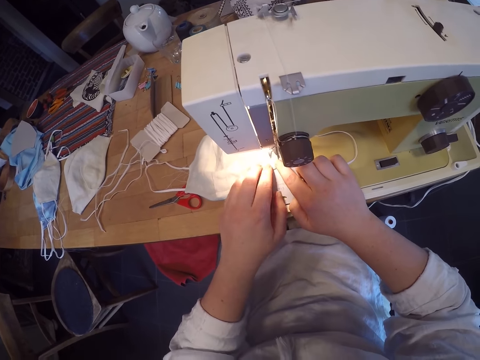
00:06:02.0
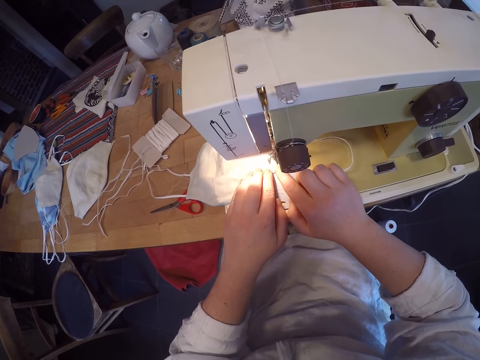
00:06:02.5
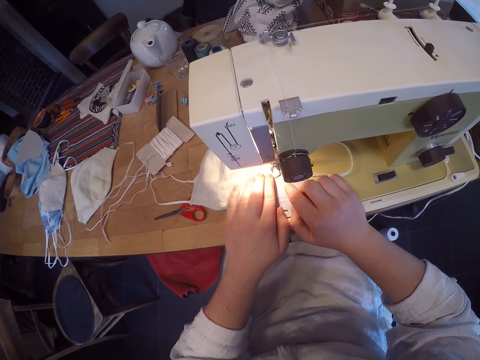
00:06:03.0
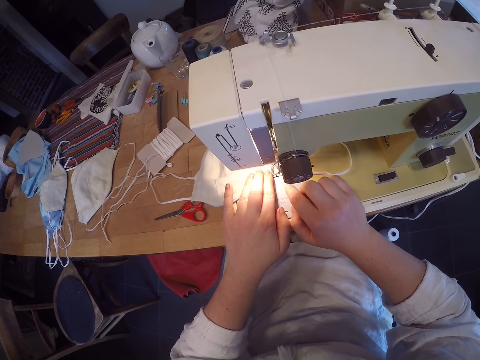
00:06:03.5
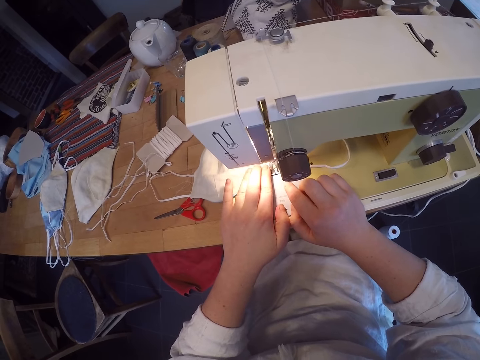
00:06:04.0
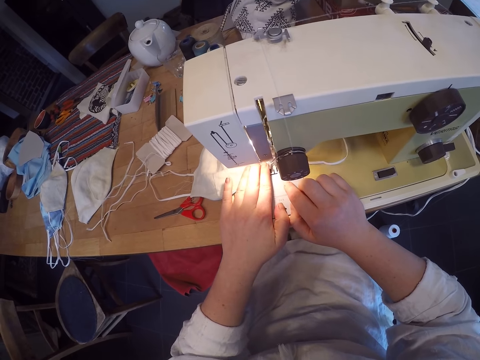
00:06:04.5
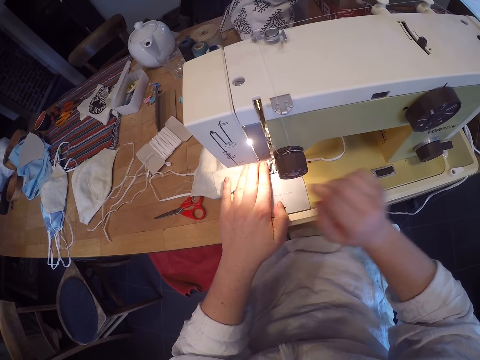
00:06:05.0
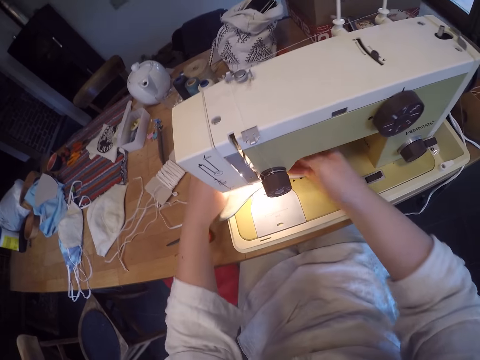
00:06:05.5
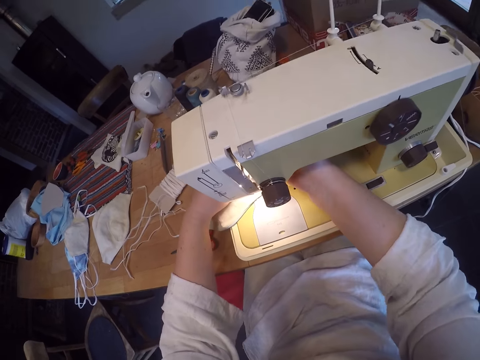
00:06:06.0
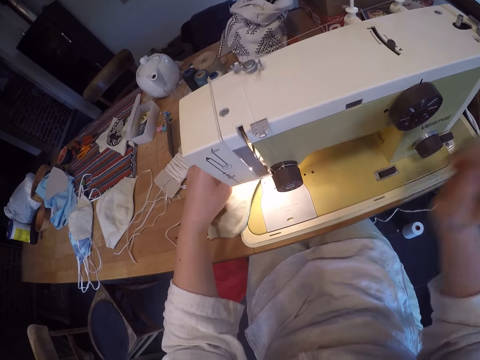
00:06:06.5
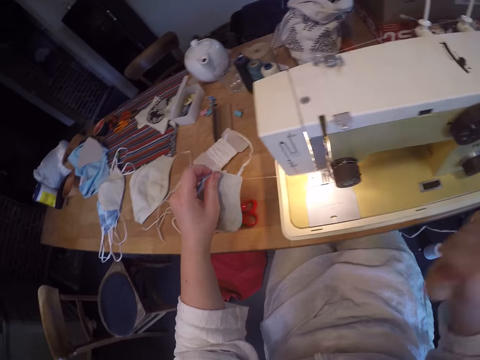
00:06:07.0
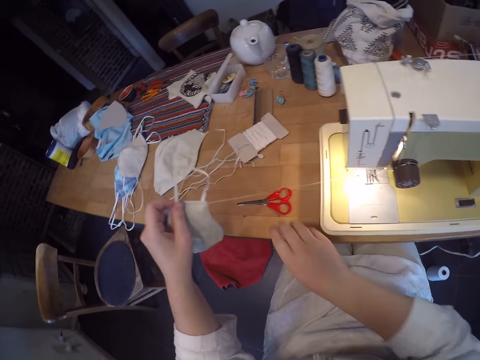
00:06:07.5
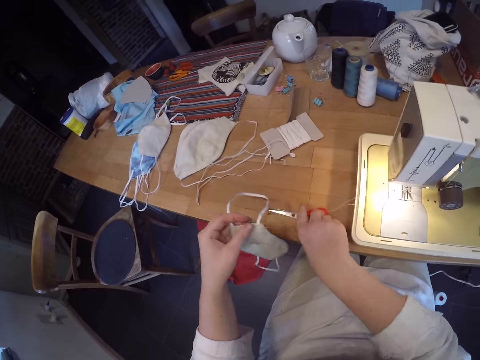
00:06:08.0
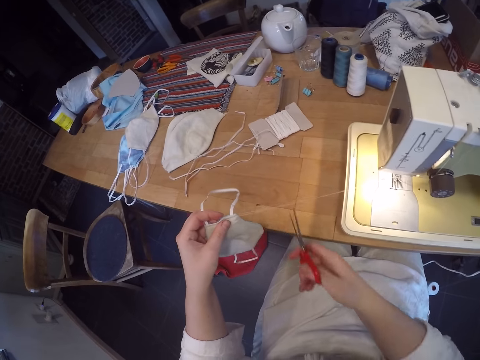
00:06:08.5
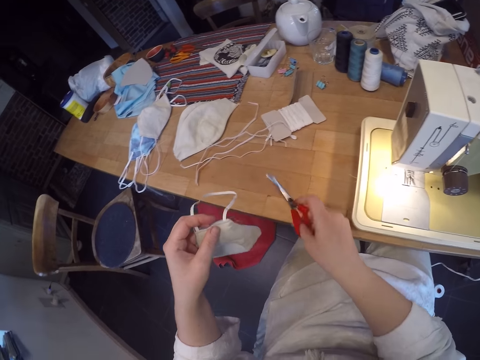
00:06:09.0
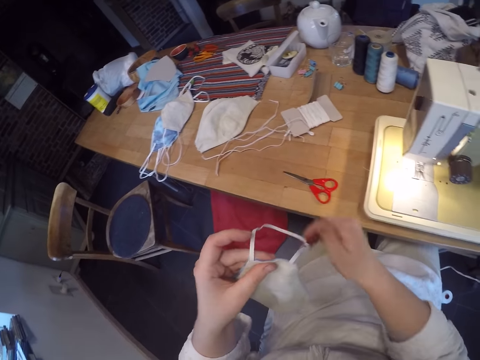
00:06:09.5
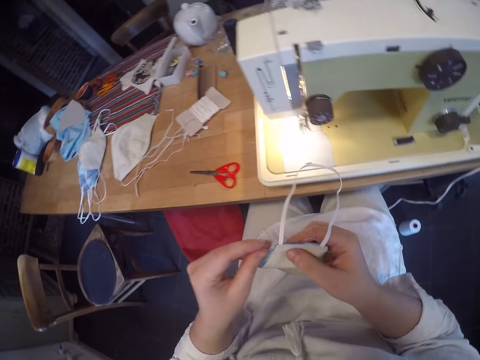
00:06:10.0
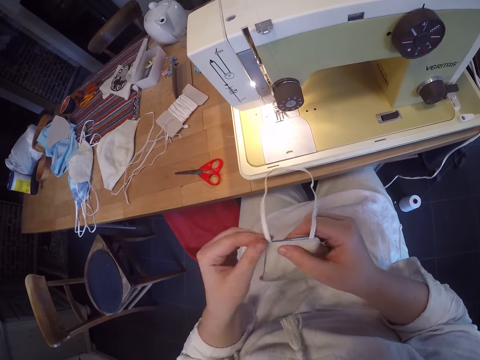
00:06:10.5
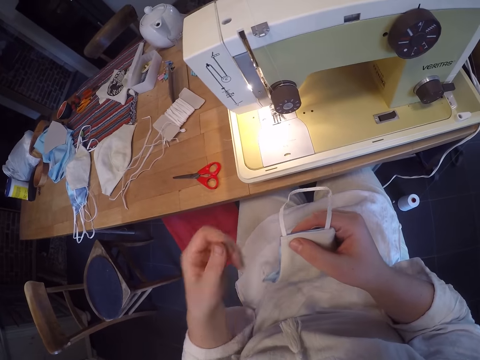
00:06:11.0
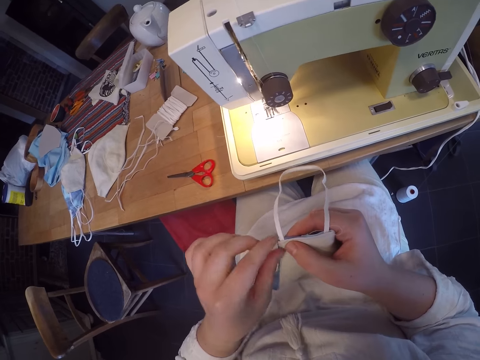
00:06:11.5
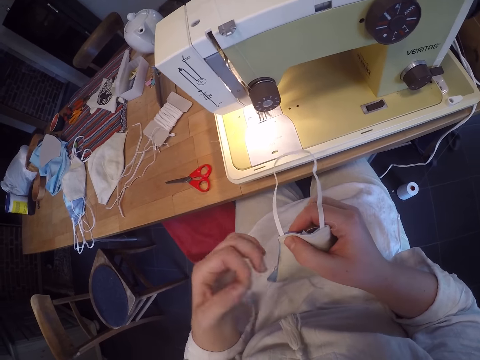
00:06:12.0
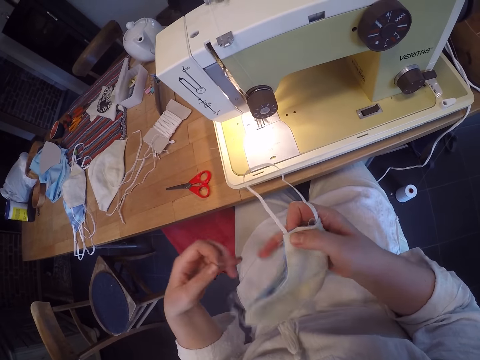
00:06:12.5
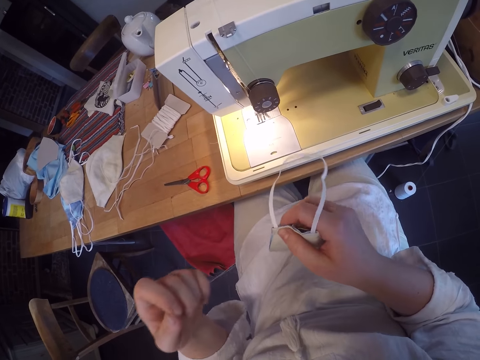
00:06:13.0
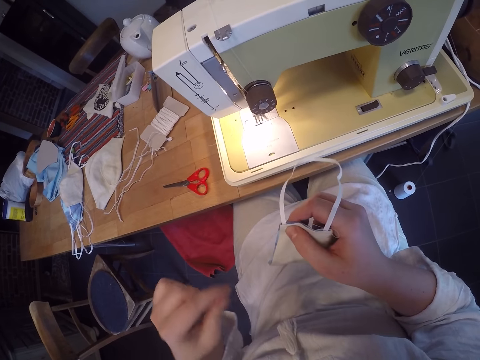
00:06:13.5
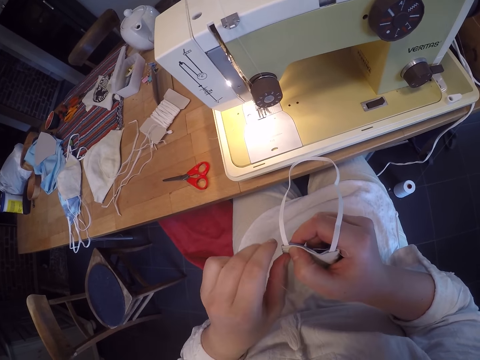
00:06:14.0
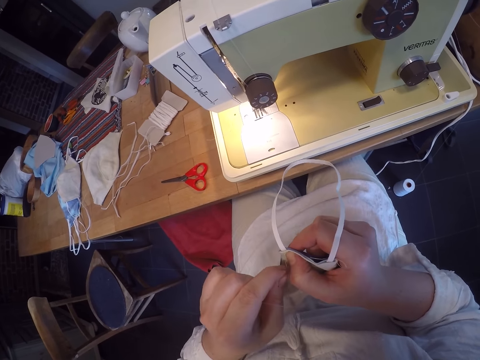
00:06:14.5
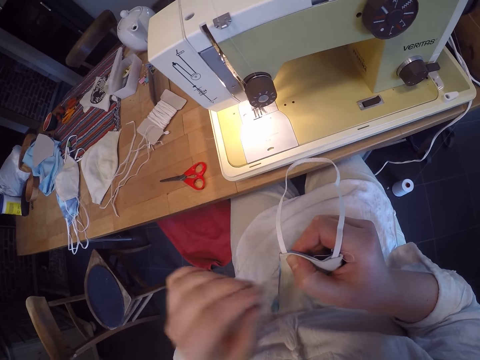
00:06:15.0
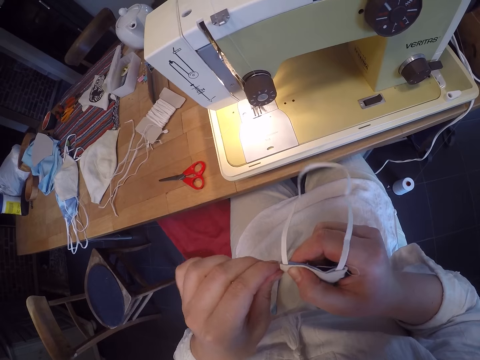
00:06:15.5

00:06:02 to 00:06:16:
The camera wearer sews the cord into the face mask using the sewing machine. He turns off the sewing machine. He removes the face mask or clothing material from the sewing machine with his left hand. He picks up the scissors from the table. He cuts out a thread from the clothing material using the scissors. He drops the scissors on the table. He removes some thread from the clothing material with his hand.

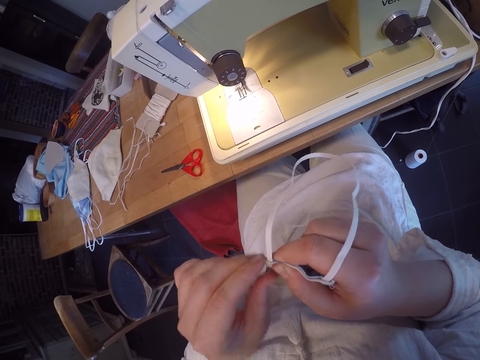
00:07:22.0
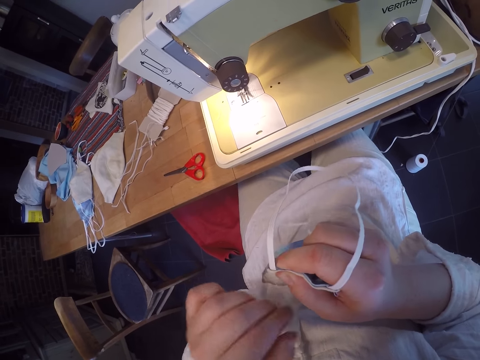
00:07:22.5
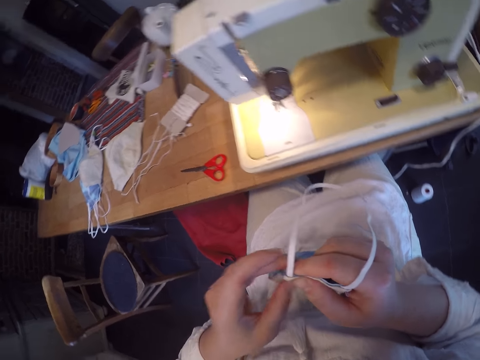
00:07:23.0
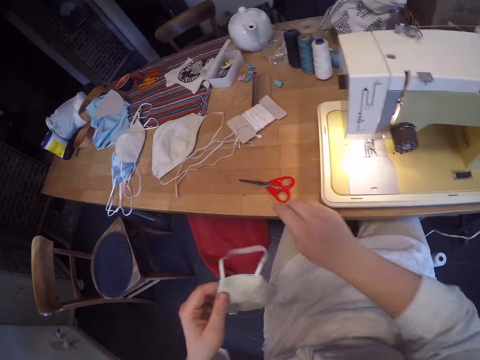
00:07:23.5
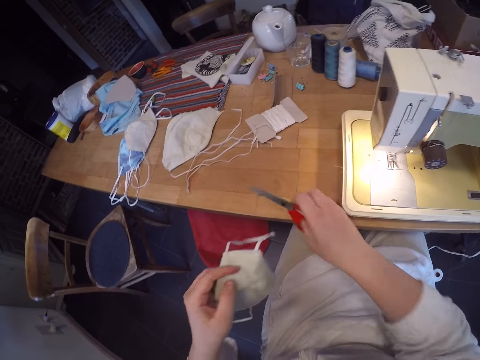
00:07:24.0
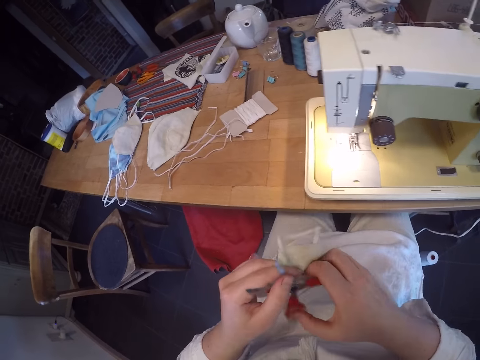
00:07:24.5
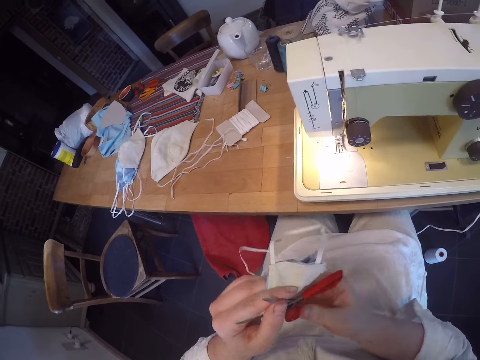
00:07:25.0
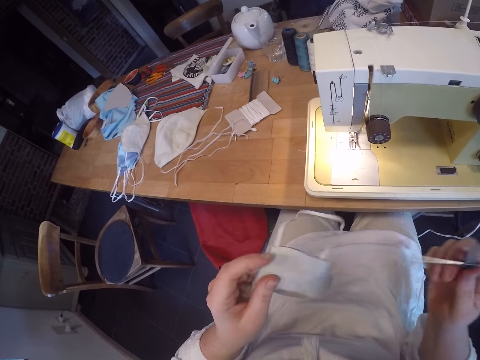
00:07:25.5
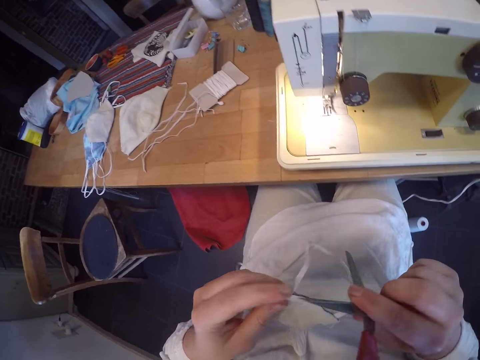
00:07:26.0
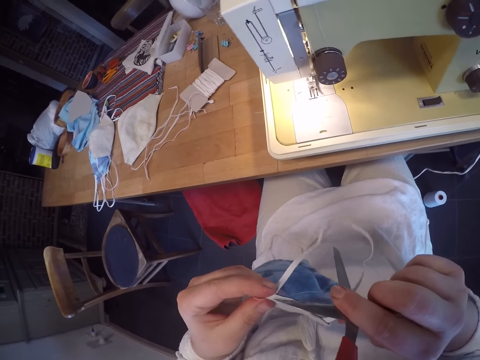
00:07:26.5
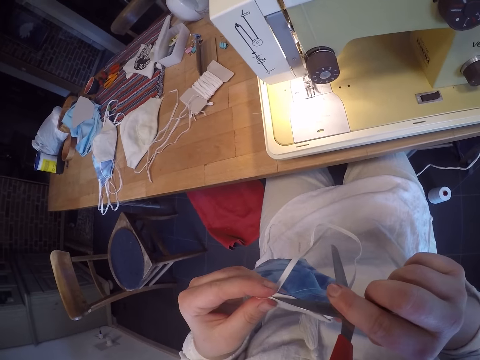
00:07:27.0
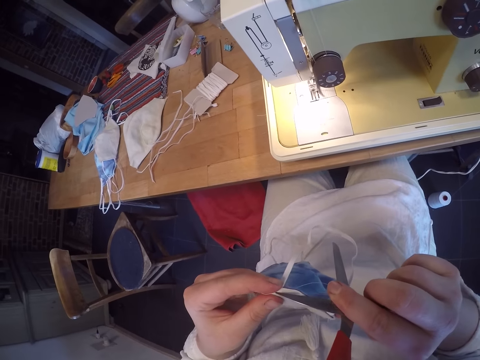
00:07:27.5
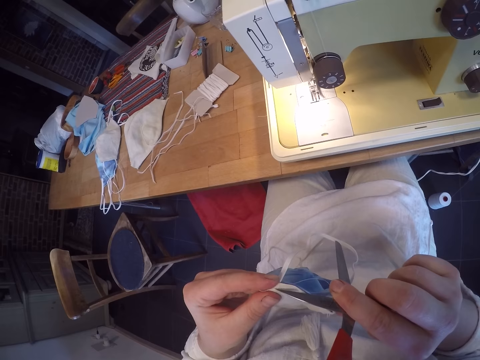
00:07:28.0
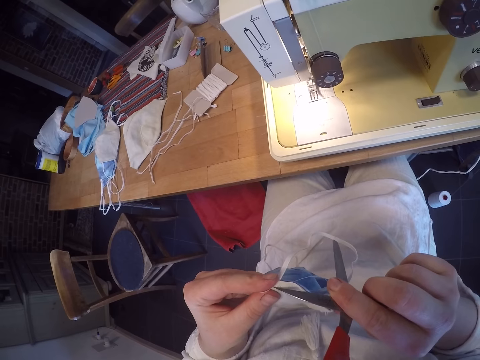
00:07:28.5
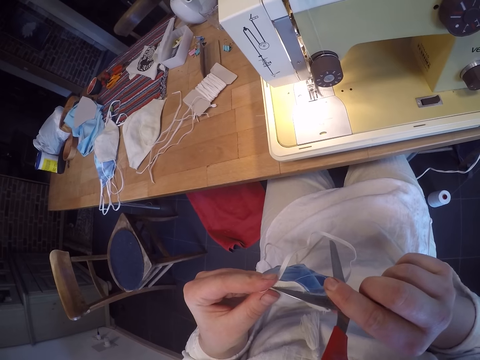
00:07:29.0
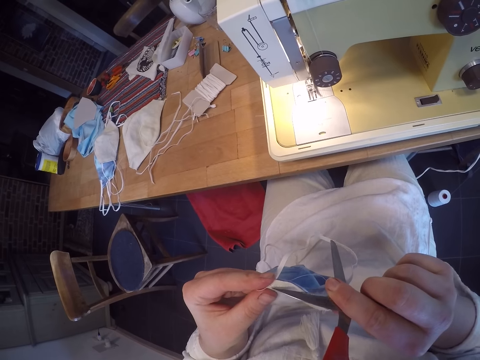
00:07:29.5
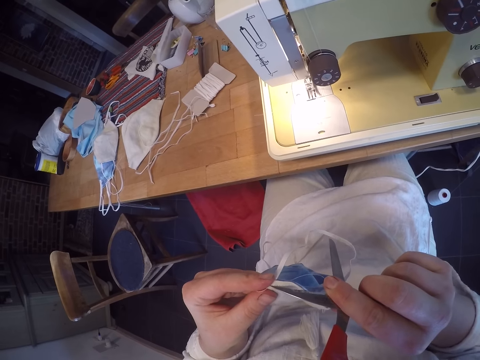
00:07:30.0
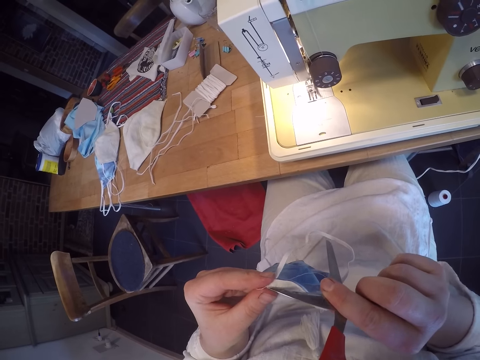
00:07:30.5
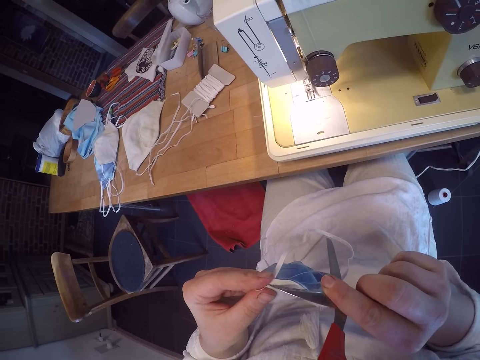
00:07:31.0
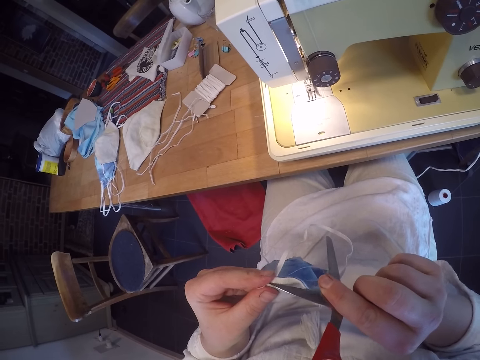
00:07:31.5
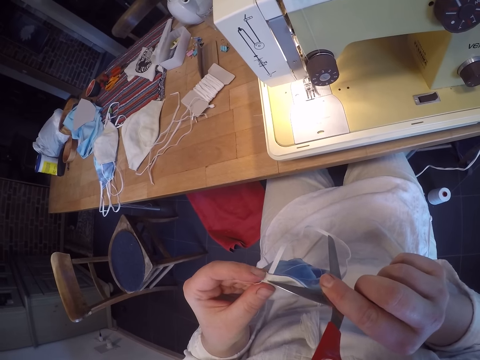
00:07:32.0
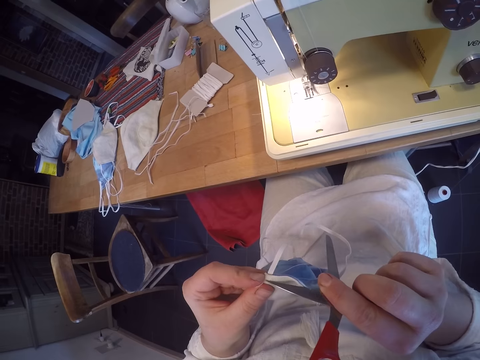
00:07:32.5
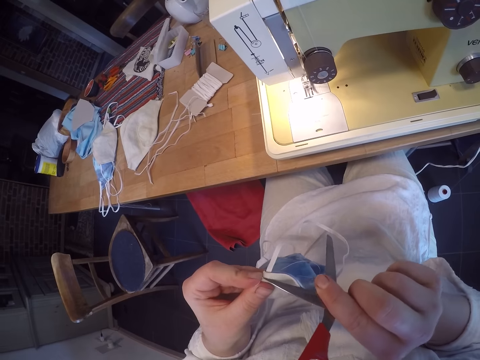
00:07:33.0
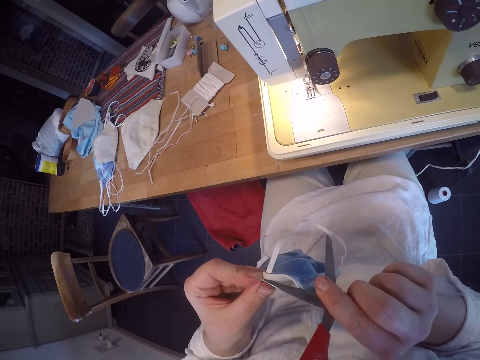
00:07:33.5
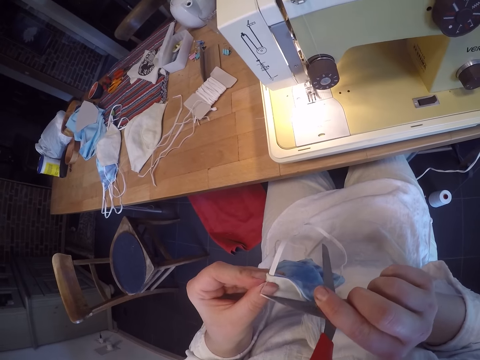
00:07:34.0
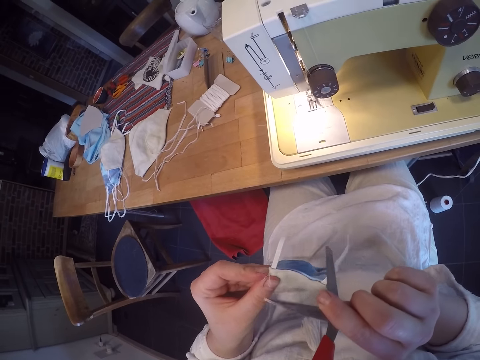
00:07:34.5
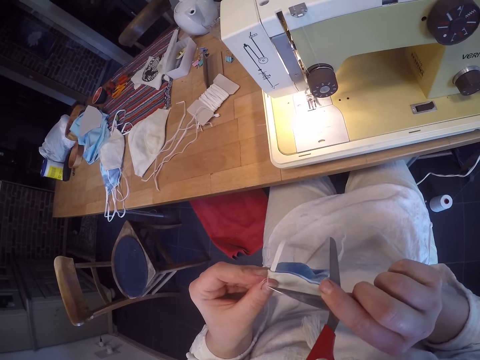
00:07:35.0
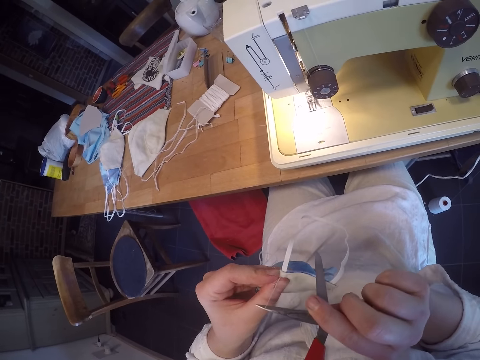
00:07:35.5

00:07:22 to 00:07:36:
The camera wearer picks up the scissors from the table. He removes the thread from the clothing material with the scissors.
